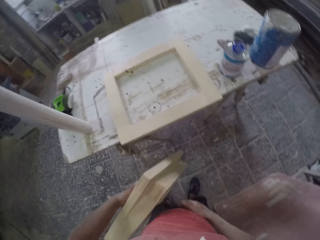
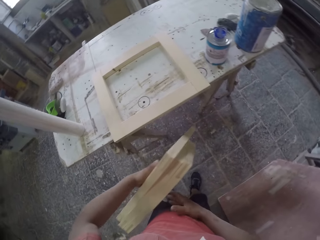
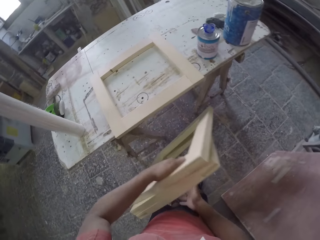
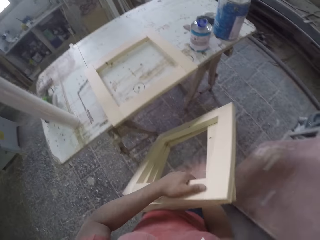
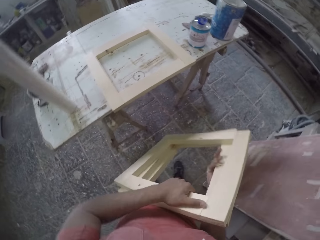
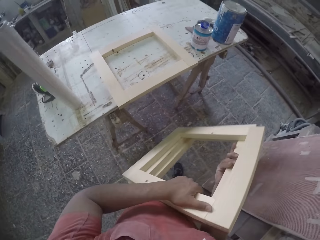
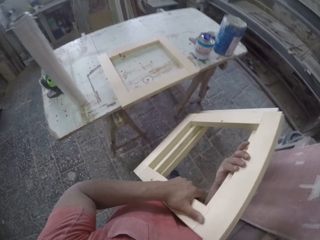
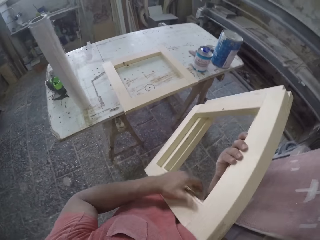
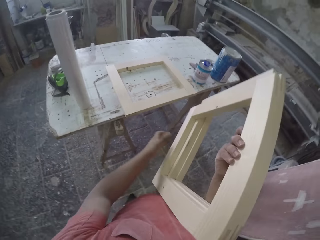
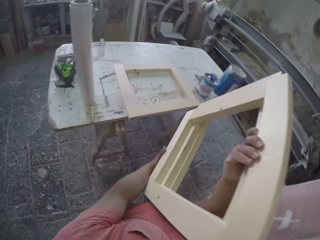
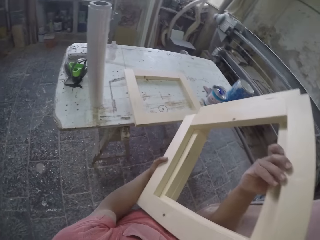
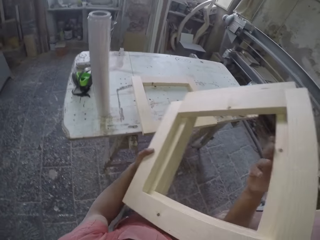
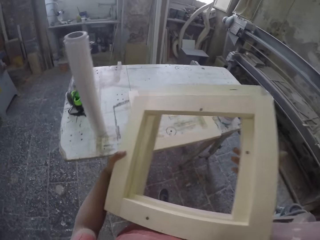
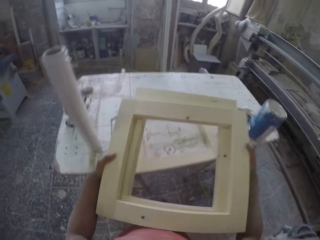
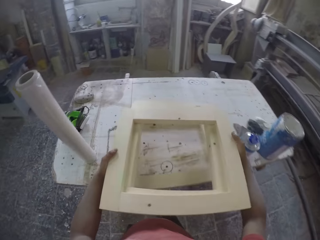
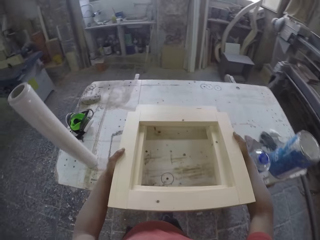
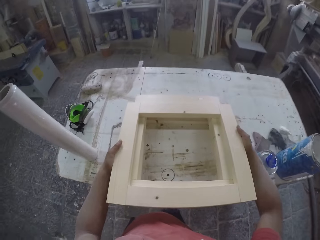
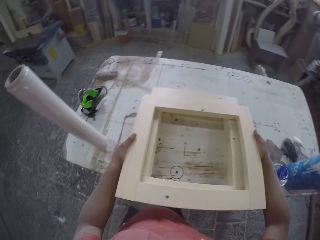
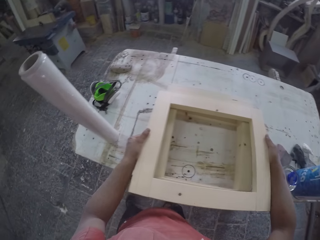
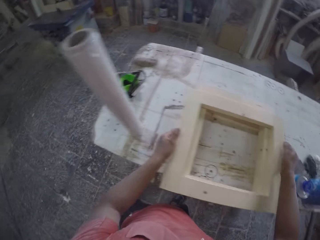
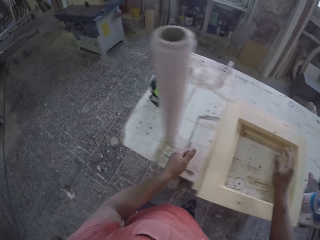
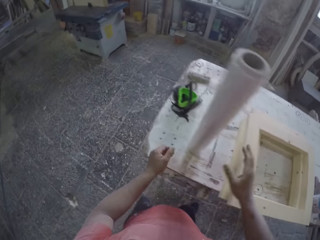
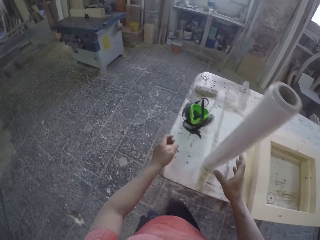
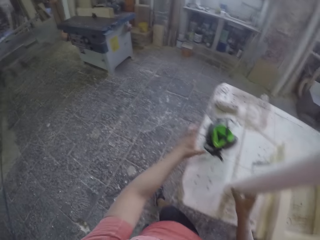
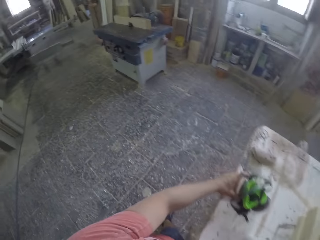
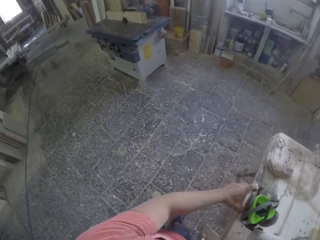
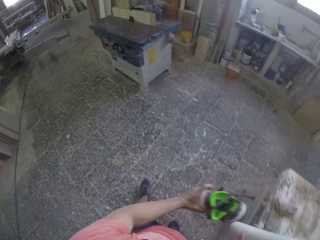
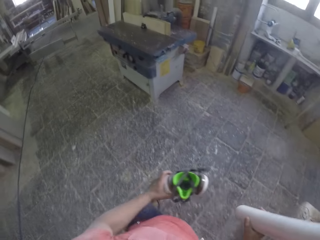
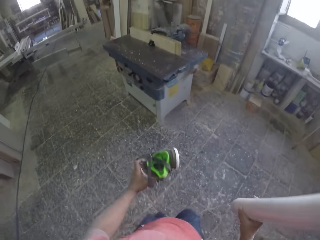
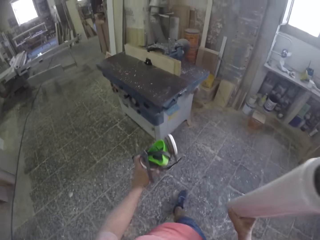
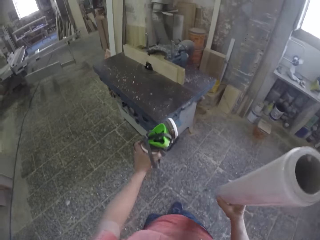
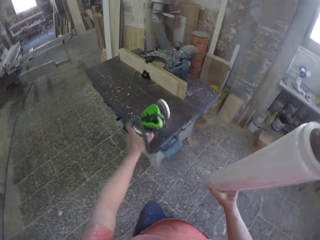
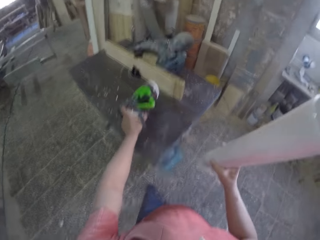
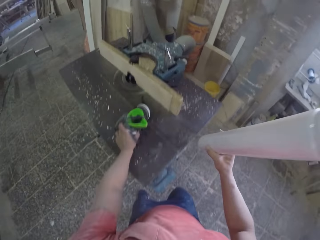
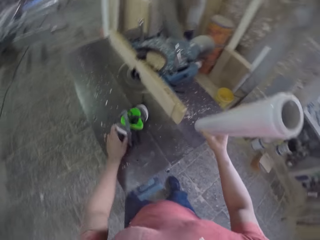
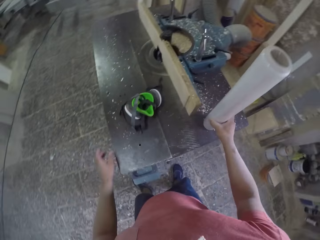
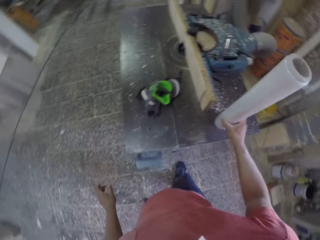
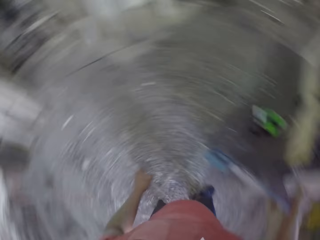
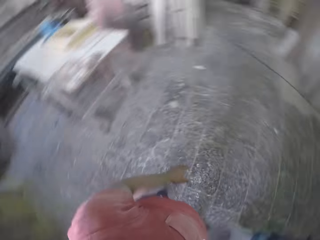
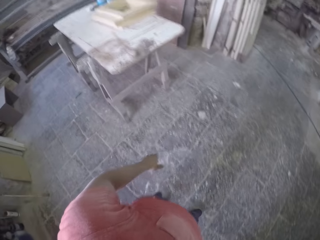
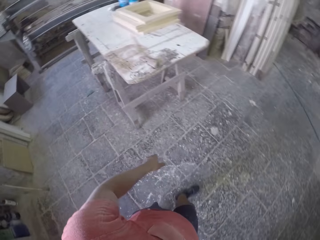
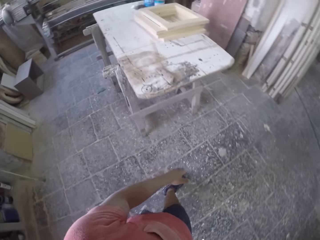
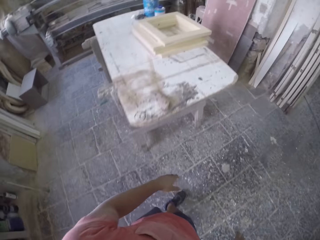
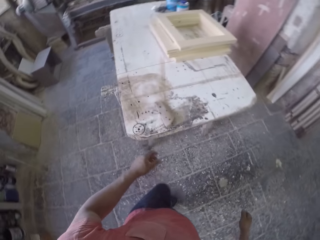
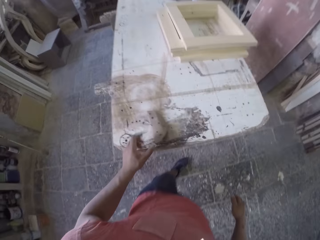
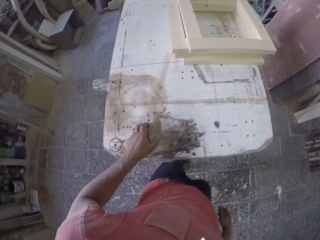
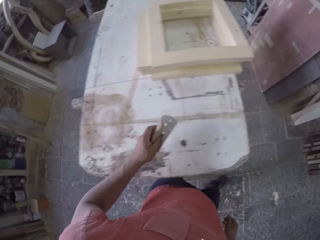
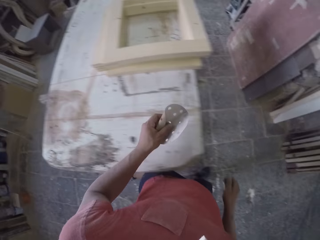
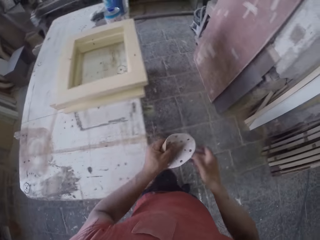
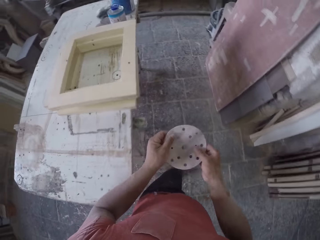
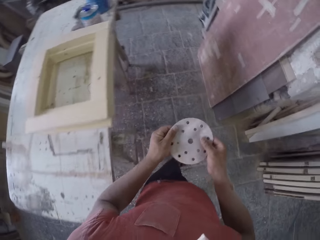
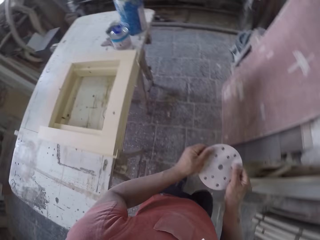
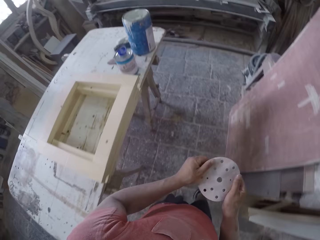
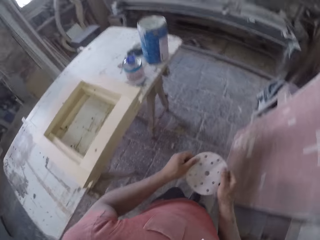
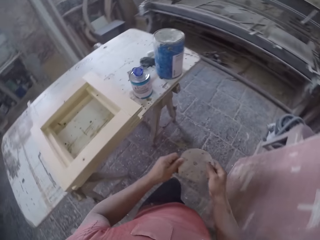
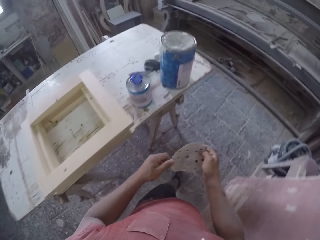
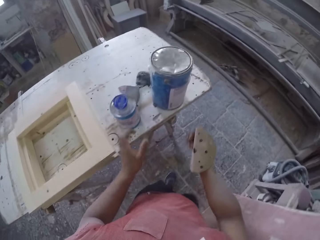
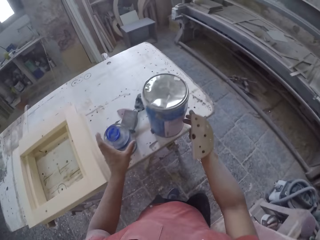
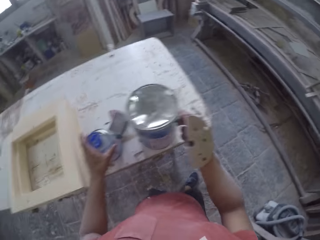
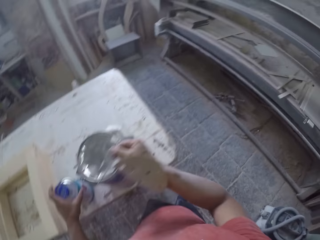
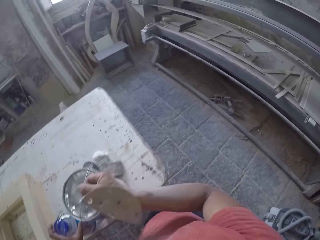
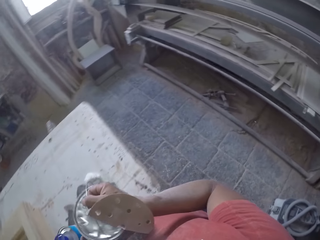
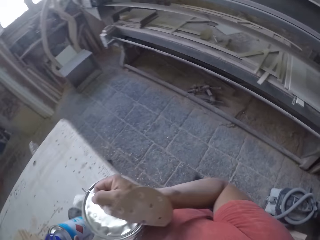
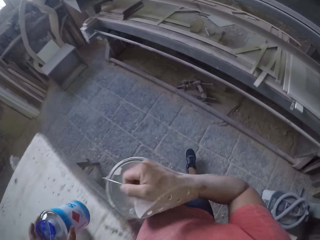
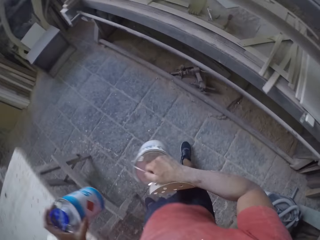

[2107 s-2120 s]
The camera wearer places the square wood on the table. They pick the polythene foil from the table. They pick a mask from the table. They place the polythene foil on the table. They place the mask on the table. They walk in the workshop. They pick something.

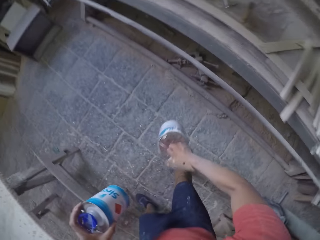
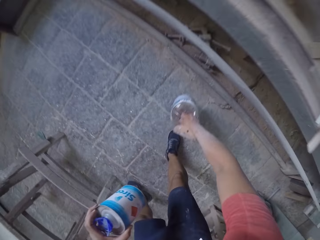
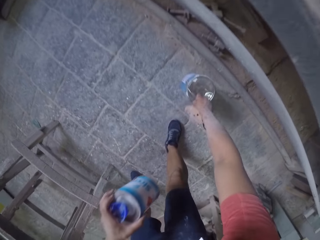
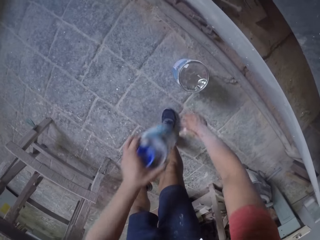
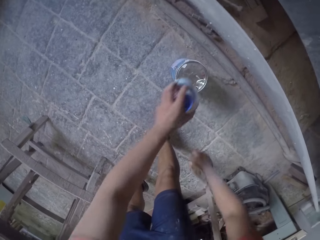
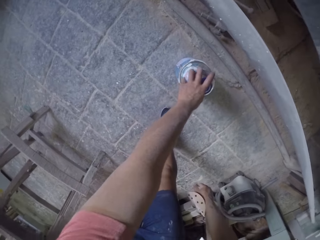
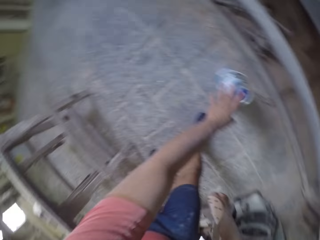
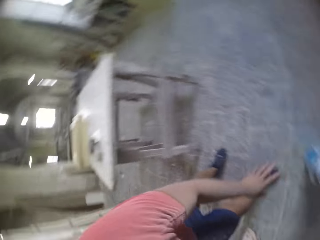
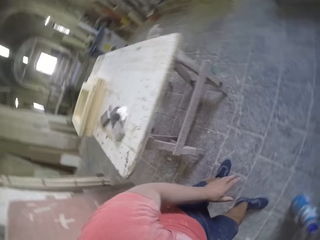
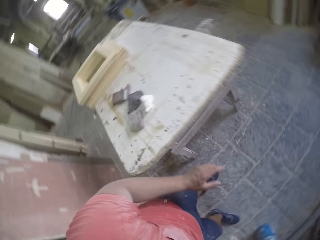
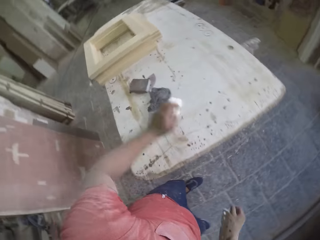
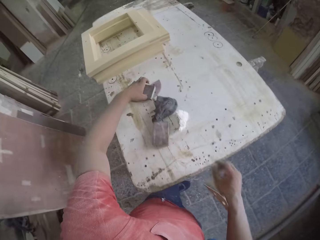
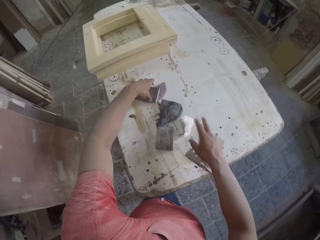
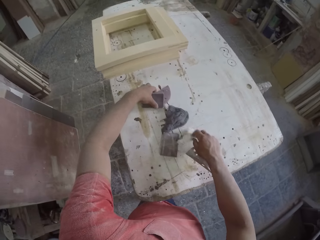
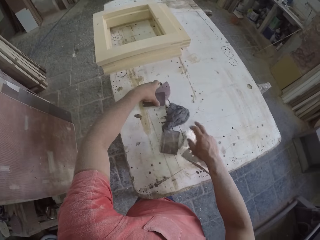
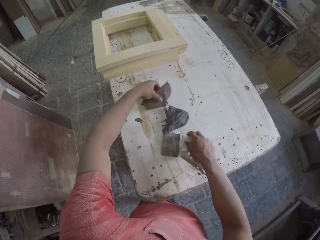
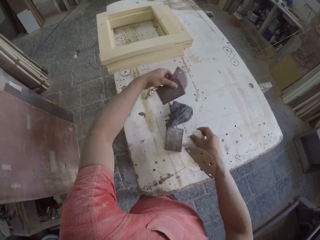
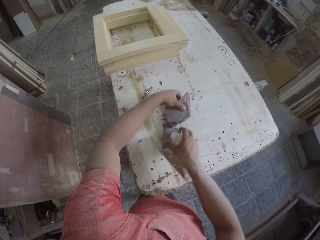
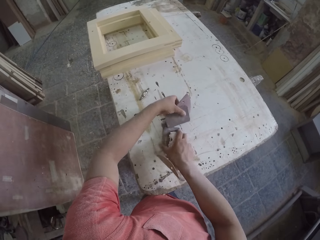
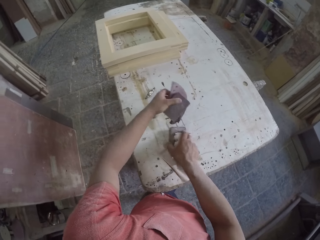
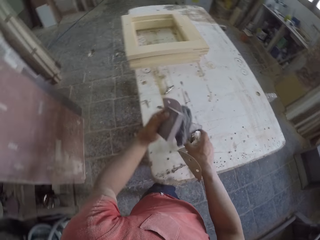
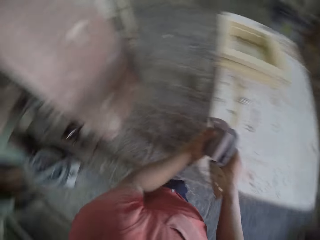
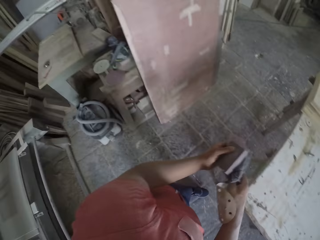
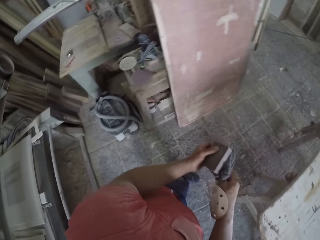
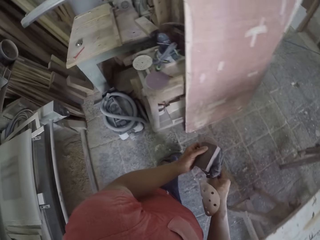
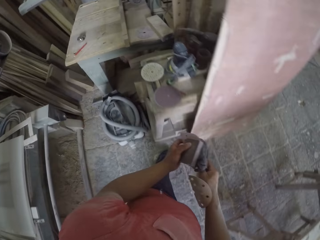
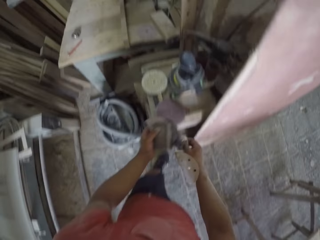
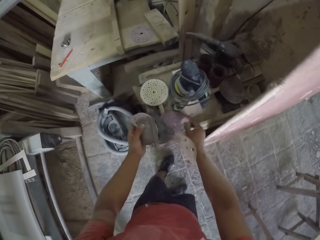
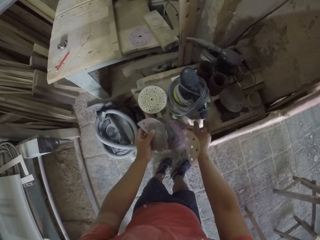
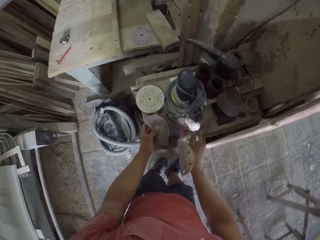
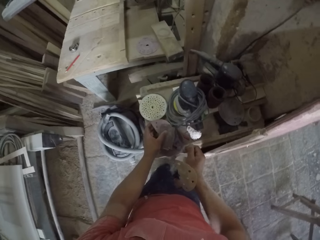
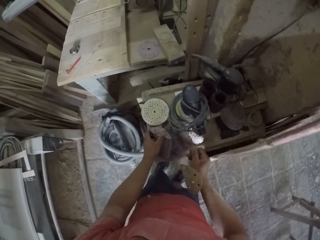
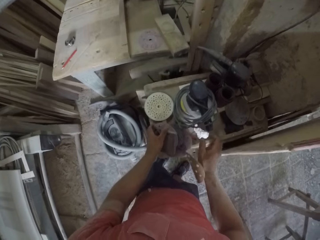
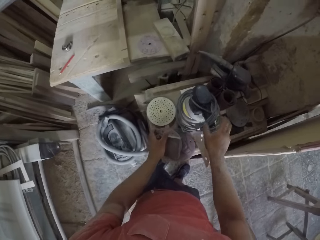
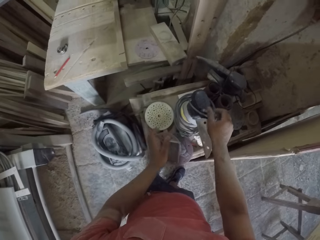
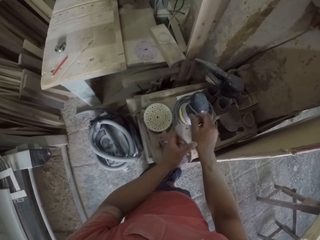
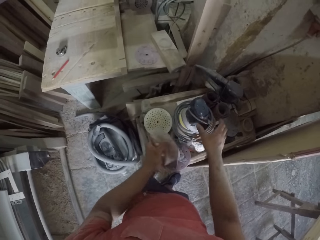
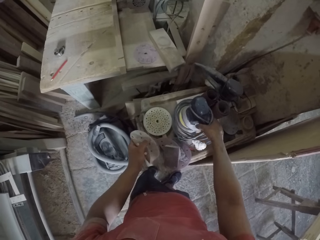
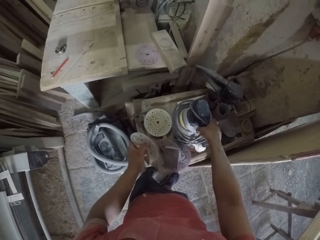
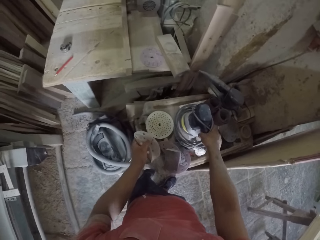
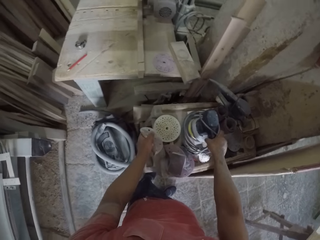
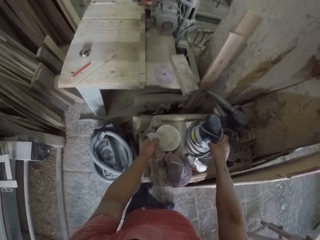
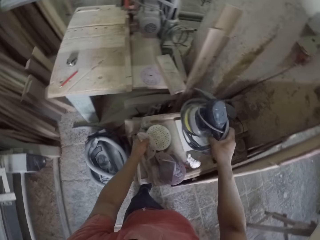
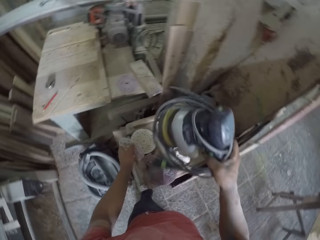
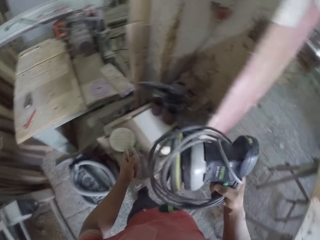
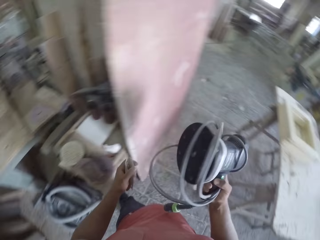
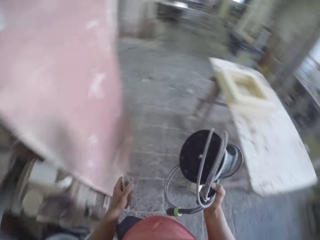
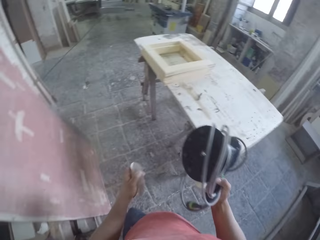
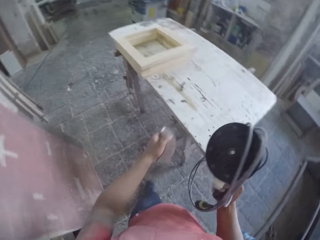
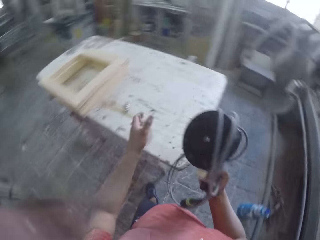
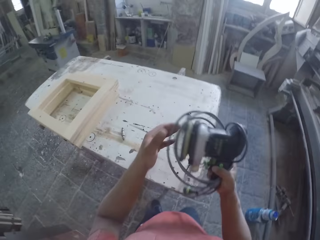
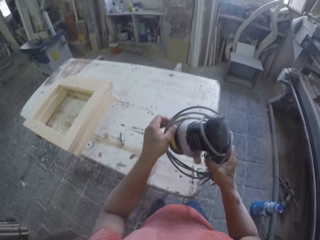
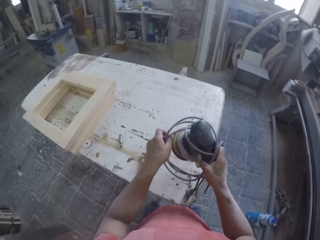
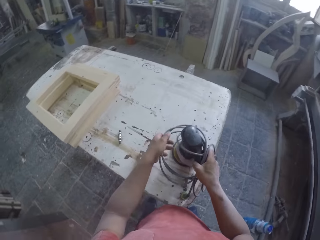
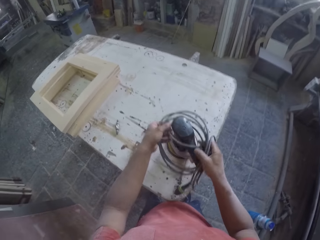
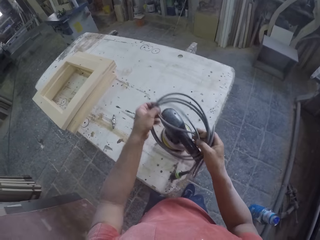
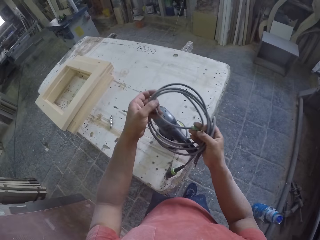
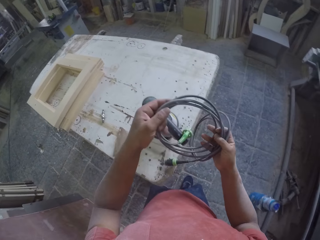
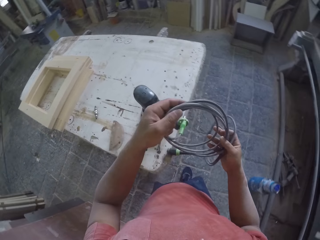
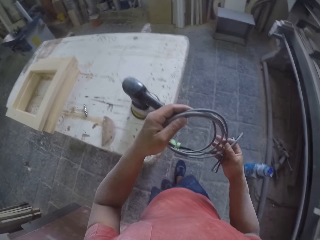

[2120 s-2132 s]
The camera wearer walks in the workshop. They pick the paints or a random orbital from the table. They place the paint on the table. They pick sand paper from the table. They place the sand paper on the table. They pick a sanding machine from the table.
